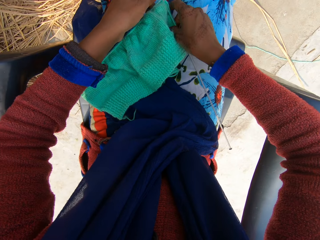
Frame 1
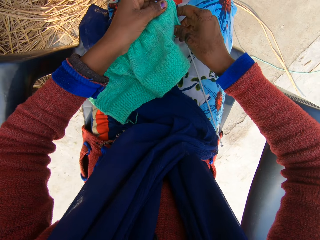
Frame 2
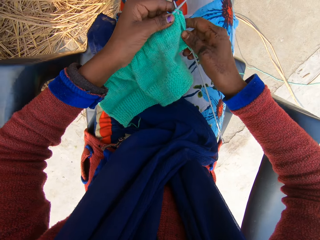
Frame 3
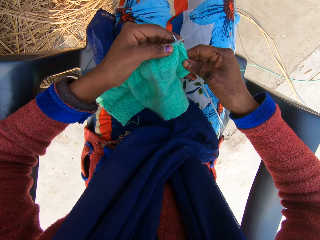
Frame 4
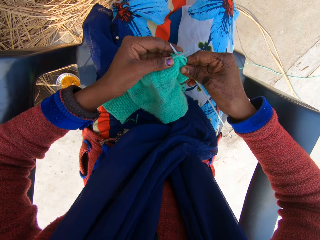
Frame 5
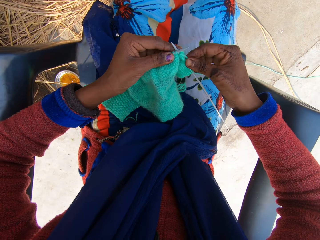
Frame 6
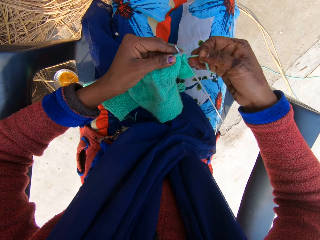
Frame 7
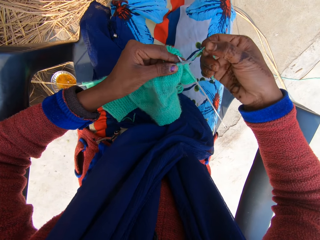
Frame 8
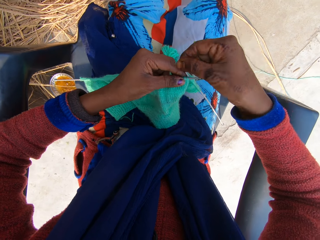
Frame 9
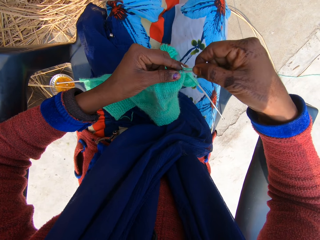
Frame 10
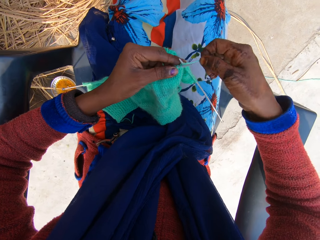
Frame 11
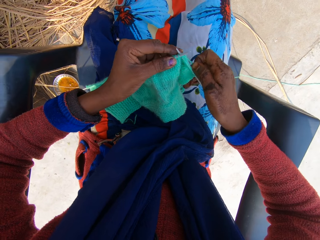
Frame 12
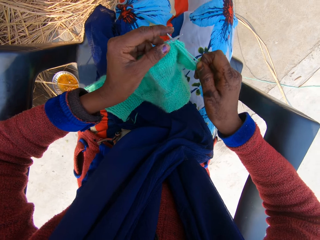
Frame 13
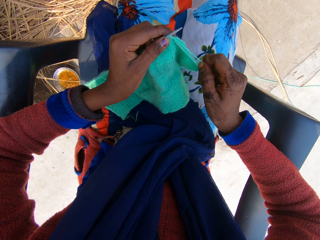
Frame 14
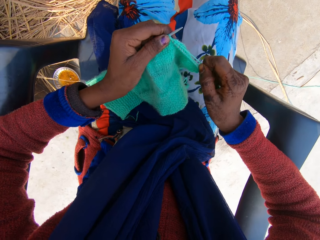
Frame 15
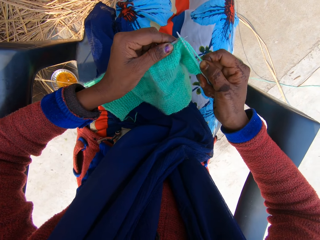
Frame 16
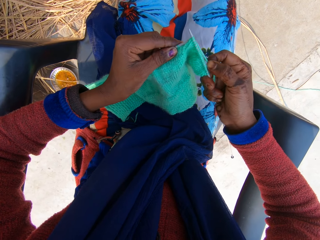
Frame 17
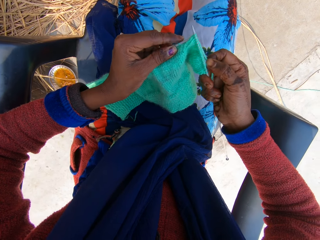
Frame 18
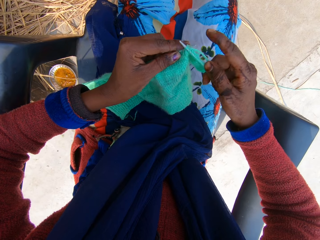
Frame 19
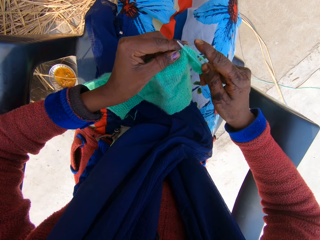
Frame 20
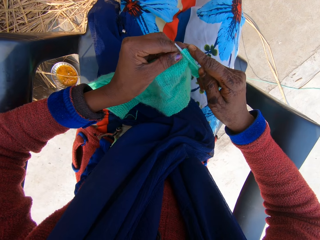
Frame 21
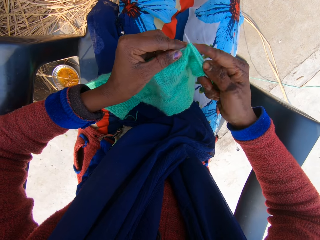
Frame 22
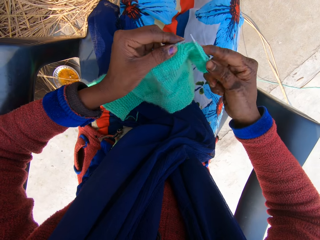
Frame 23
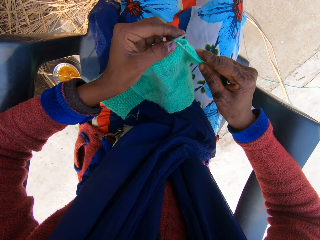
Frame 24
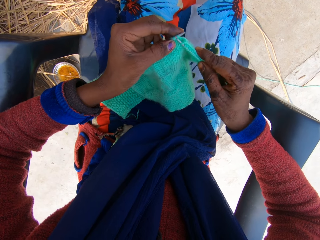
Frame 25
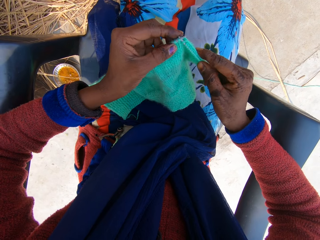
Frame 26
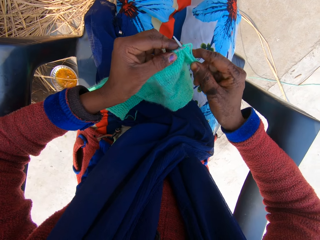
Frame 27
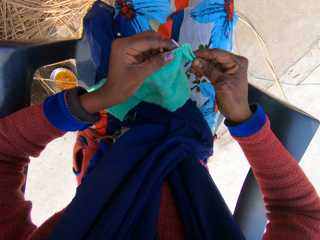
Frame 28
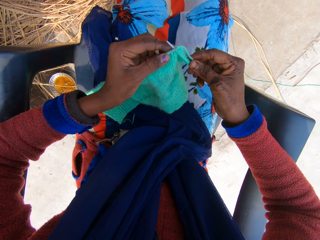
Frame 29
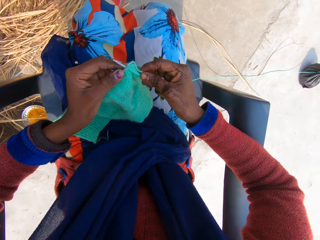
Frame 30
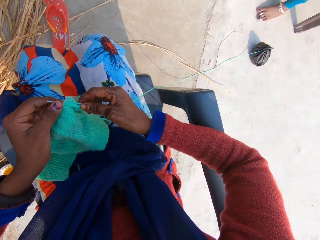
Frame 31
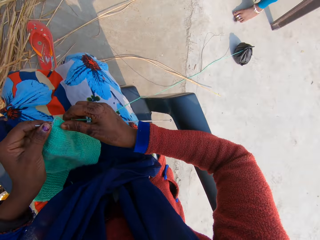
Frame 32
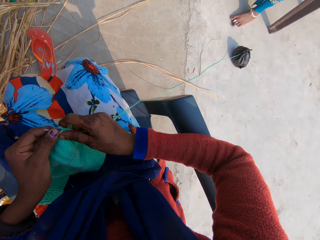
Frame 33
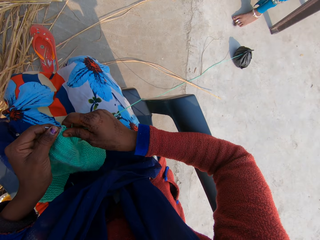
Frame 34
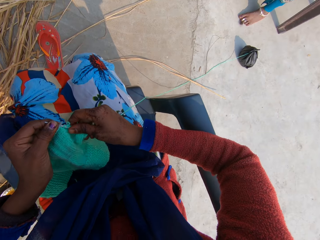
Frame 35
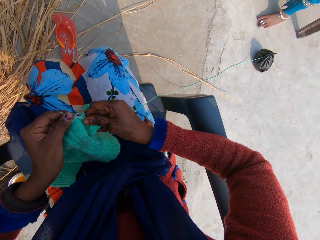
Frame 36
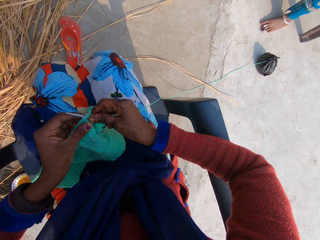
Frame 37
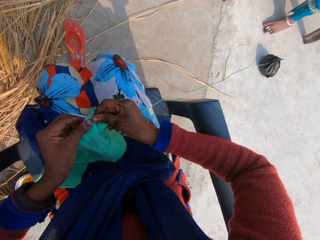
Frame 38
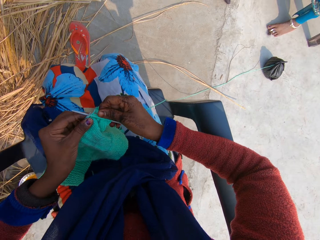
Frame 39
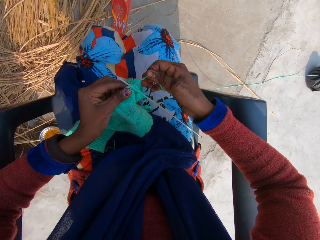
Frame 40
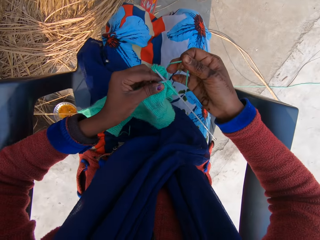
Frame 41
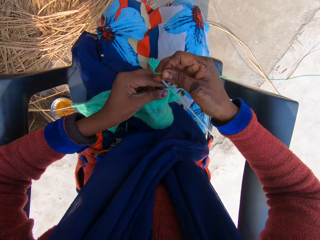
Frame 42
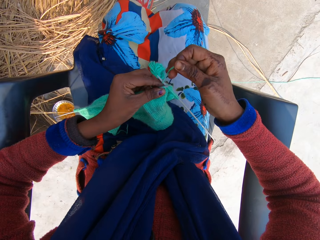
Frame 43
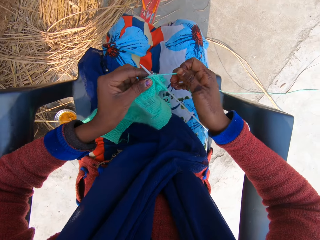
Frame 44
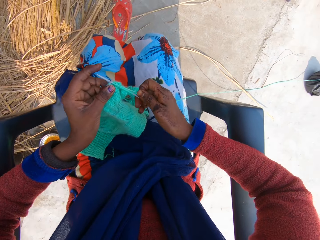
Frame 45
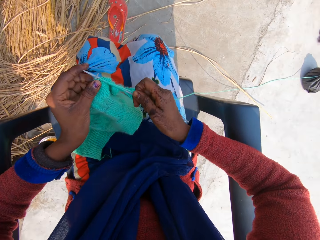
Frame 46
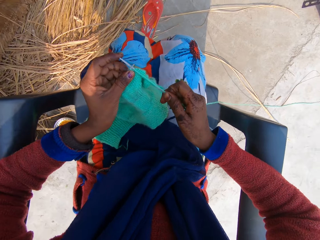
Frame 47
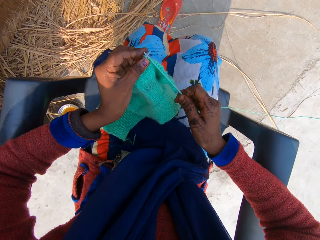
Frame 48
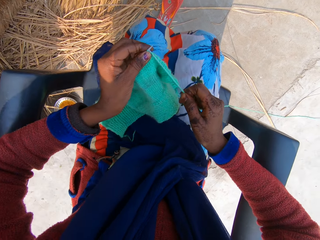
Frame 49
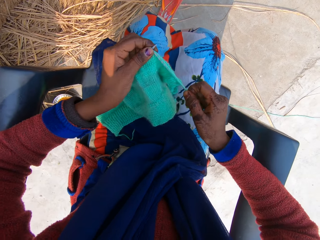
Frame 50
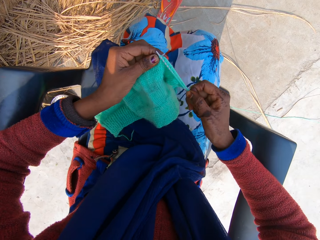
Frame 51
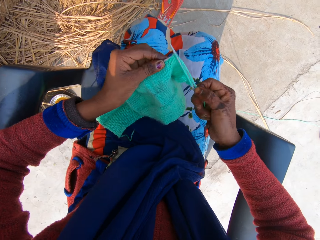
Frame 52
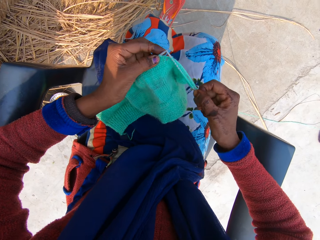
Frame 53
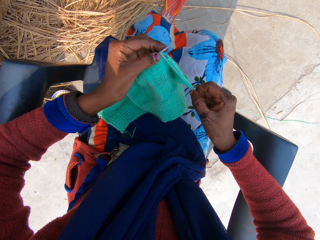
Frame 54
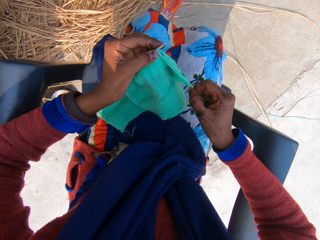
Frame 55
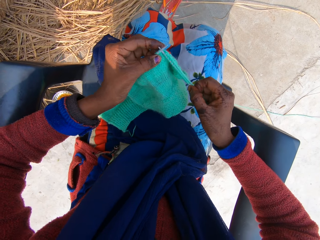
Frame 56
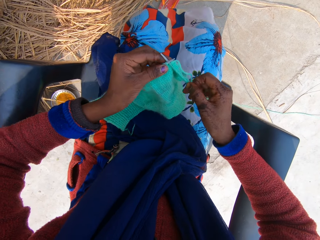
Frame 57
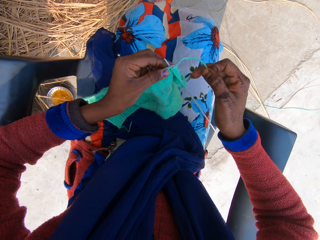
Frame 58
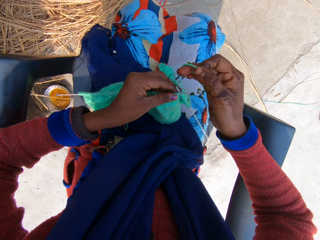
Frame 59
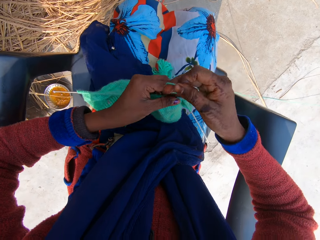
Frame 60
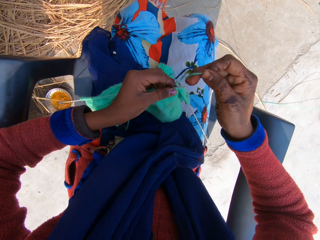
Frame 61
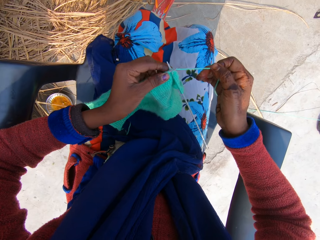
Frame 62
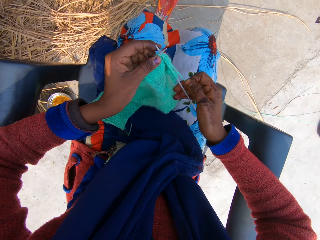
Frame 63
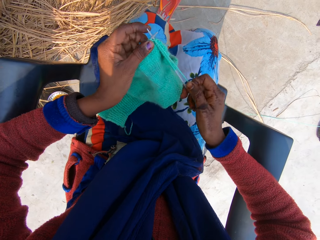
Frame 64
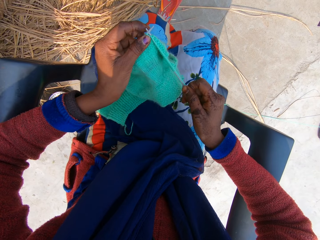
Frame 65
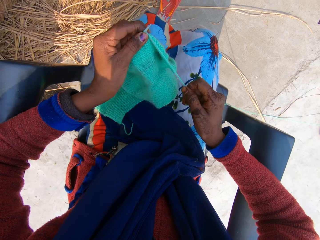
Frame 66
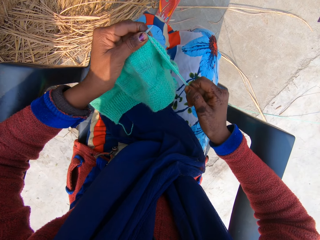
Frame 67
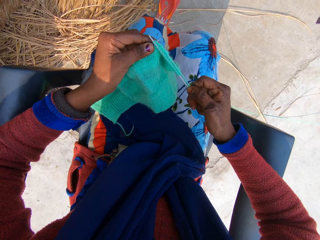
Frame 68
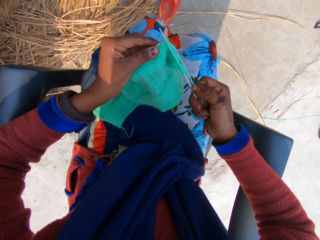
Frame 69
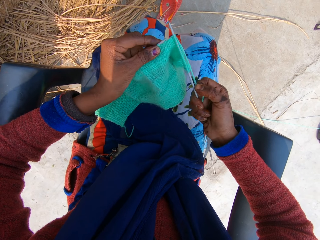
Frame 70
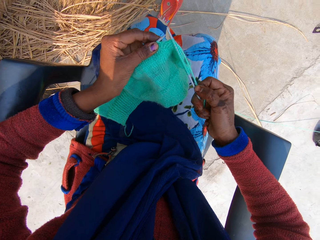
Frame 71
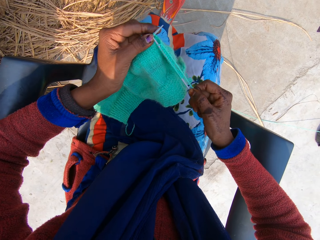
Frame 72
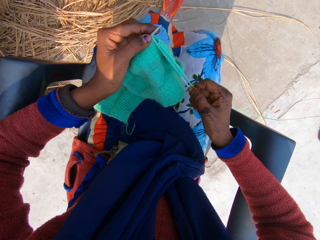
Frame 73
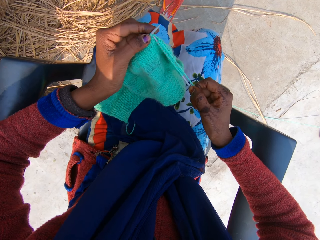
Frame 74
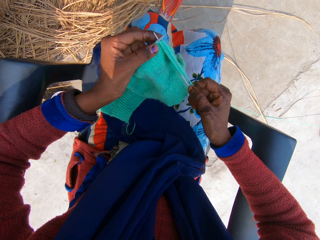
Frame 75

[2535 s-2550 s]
The camera wearer drops her hands. She picks up the yarn or fabric with the needle on her lap. She raises the fabric. She rolls the yarn around the needle. She knits the yarn with the needle in her hands. She moves her head. She rolls the yarn around the needle. She knits the yarn with the needle in her hands. She rolls the yarn around the needle. She knits the yarn with the needle in her hands.

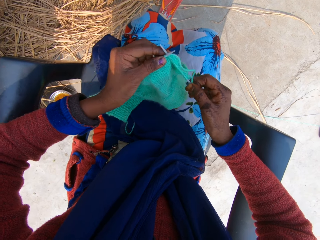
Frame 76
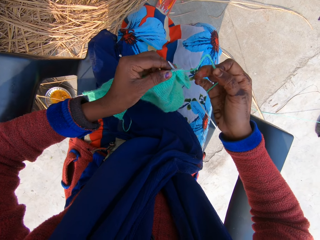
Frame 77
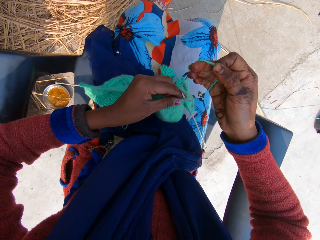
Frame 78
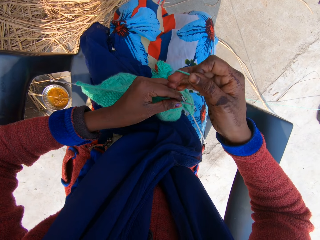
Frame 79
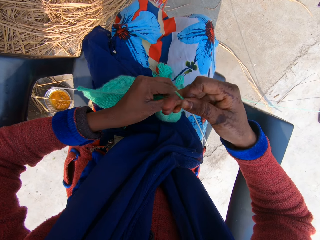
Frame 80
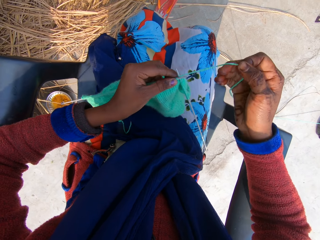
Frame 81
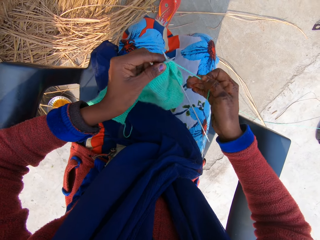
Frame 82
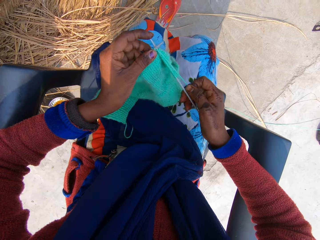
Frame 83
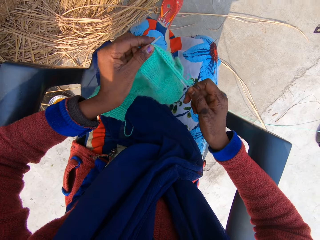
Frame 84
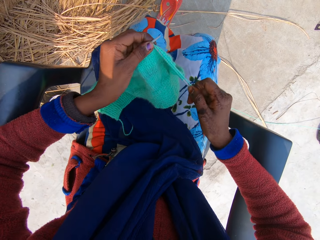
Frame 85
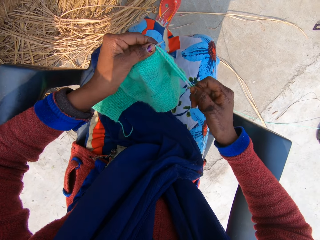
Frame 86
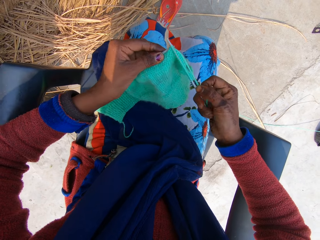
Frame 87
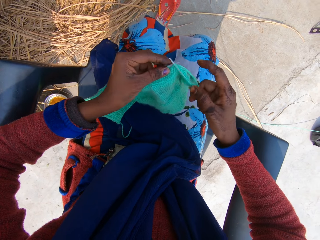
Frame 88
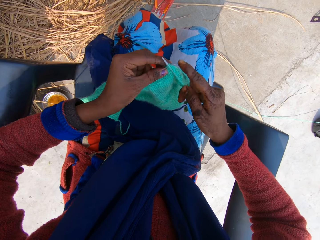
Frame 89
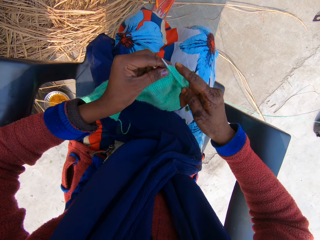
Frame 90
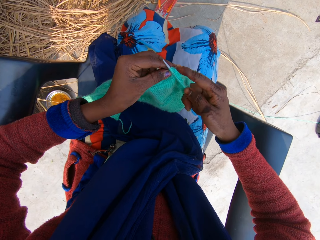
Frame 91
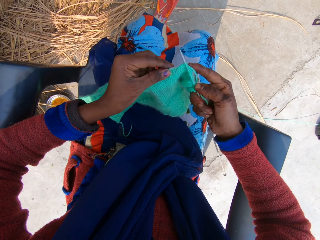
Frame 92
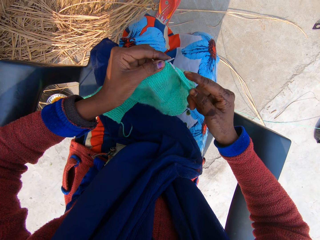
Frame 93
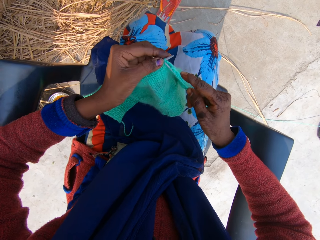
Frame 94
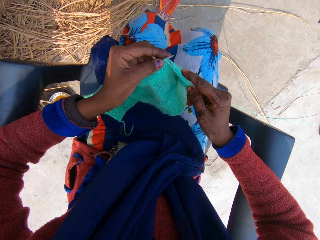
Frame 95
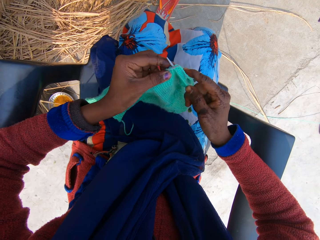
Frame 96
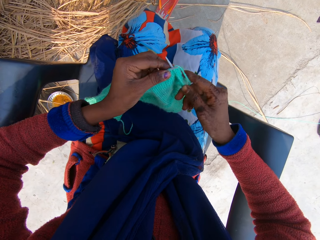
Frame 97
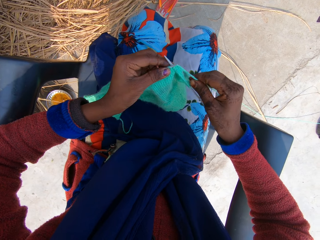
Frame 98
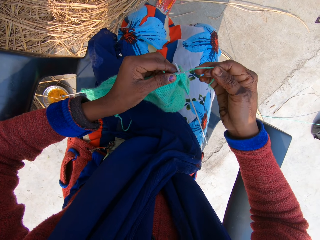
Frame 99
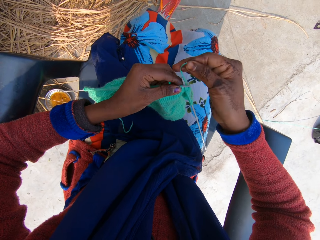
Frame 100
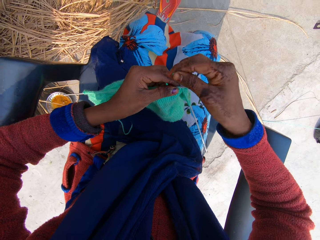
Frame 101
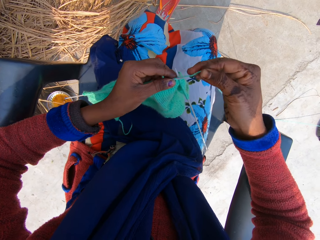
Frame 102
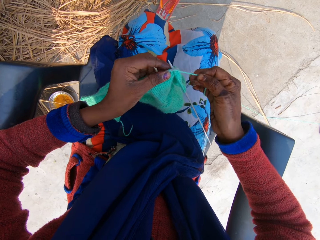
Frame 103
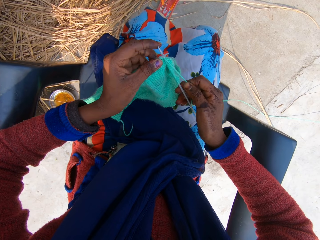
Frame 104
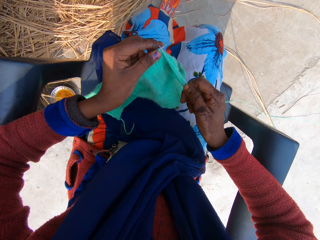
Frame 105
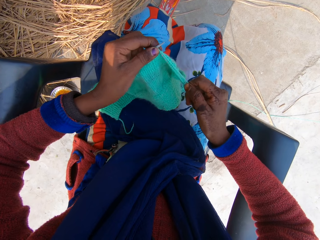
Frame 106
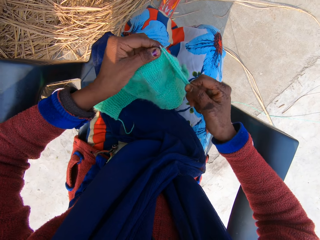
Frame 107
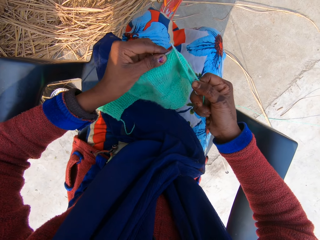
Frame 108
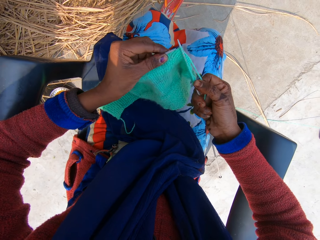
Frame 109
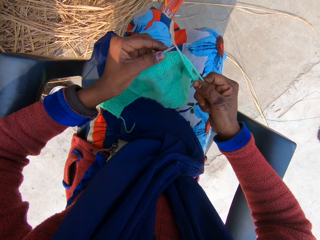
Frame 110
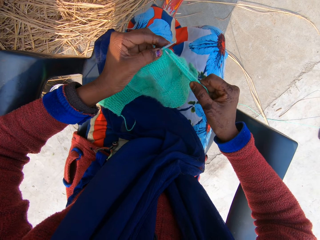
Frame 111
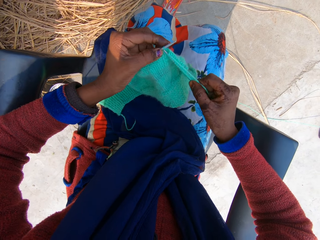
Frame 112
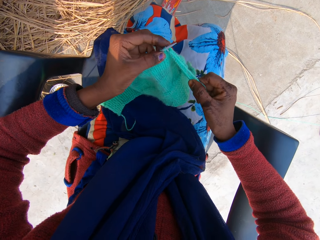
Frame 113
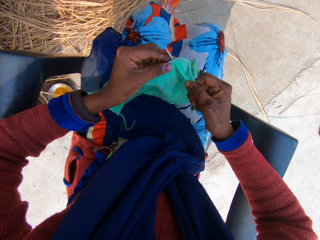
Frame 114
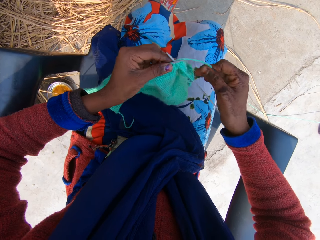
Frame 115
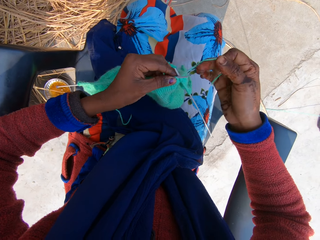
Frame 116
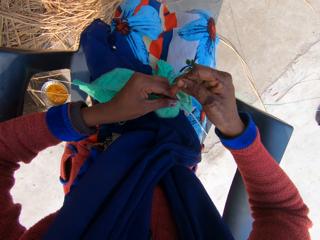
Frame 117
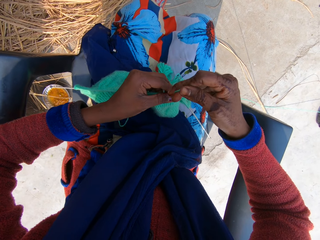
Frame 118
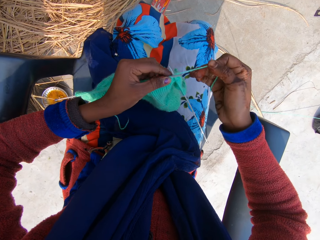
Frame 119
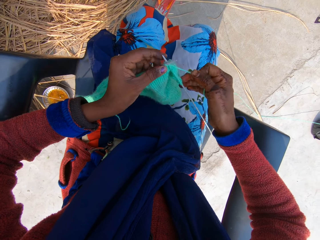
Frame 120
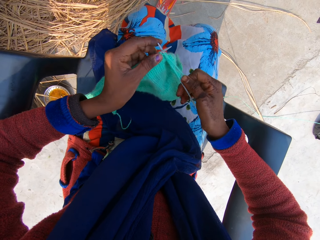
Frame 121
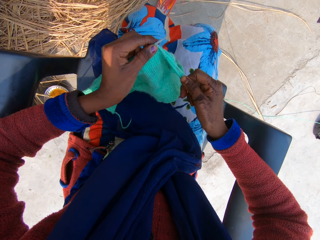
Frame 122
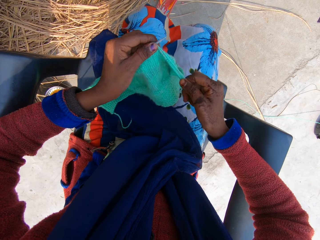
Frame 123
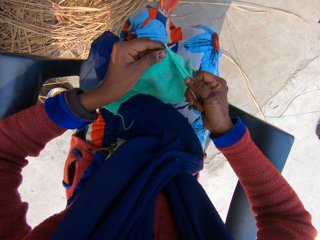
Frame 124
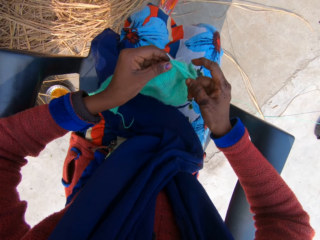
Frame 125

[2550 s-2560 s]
The camera wearer rolls the yarn around the needle. She knits the yarn with the needle in her hands. She rolls the yarn around the needle. She knits the yarn with the needle in her hands. She rolls the yarn around the needle. She knits the yarn with the needle in her hands.
